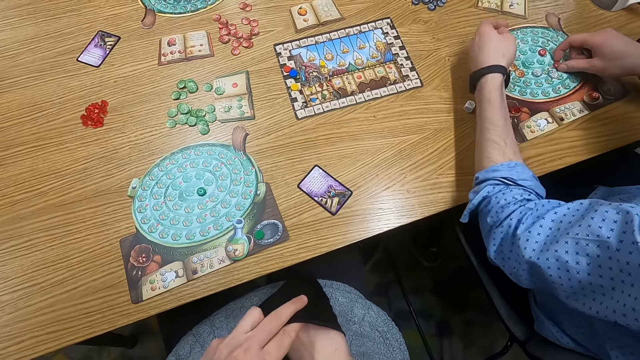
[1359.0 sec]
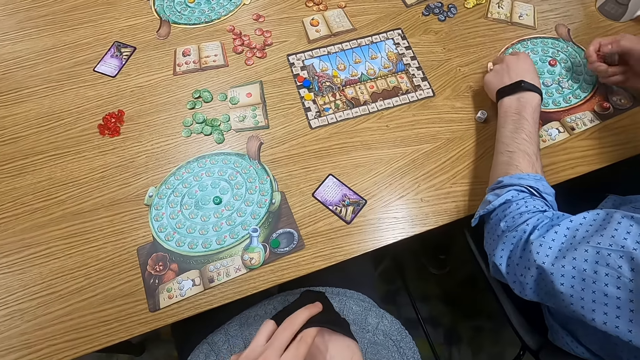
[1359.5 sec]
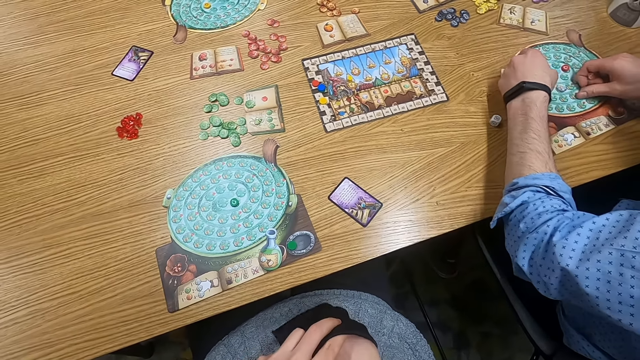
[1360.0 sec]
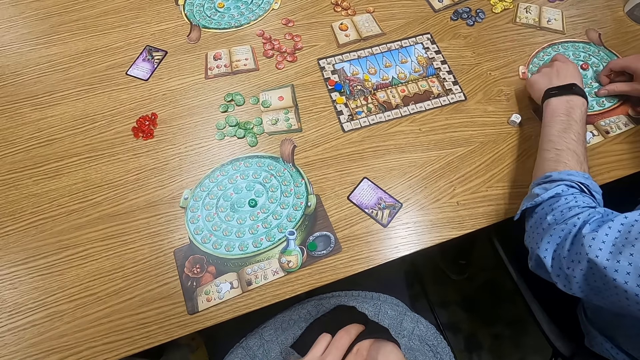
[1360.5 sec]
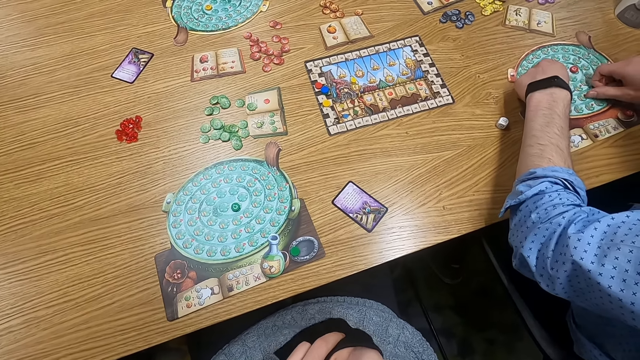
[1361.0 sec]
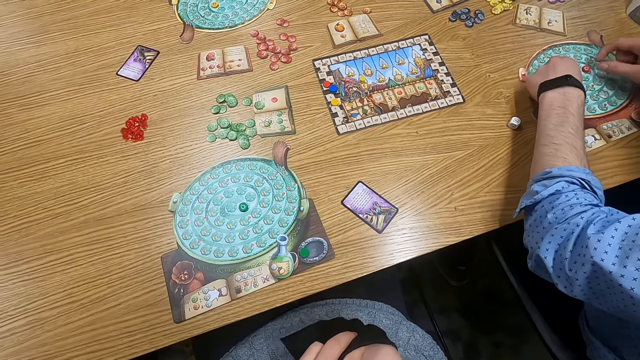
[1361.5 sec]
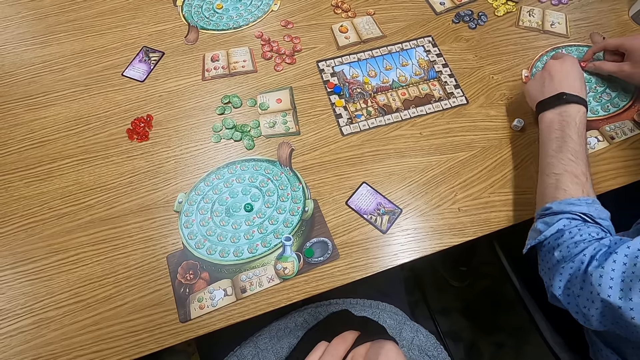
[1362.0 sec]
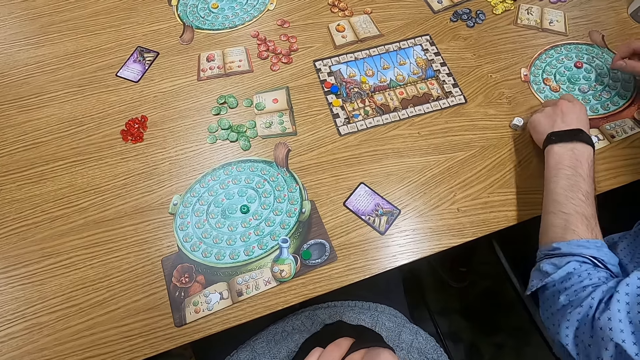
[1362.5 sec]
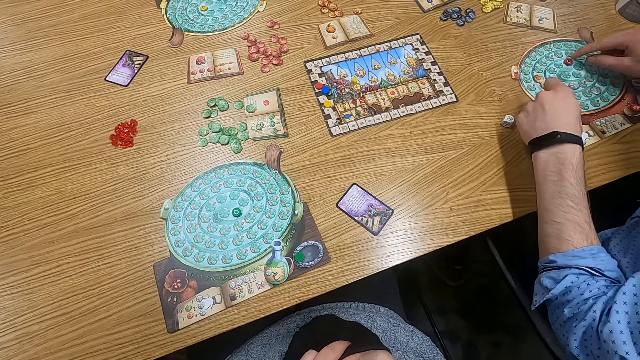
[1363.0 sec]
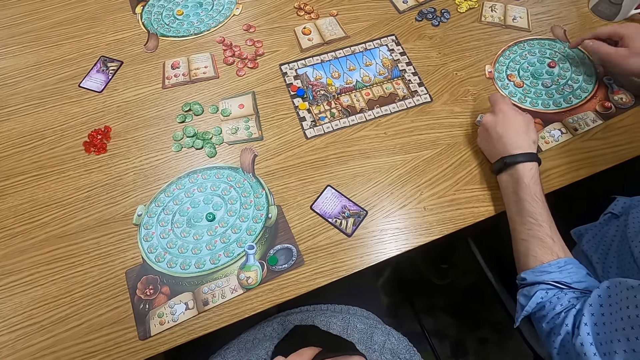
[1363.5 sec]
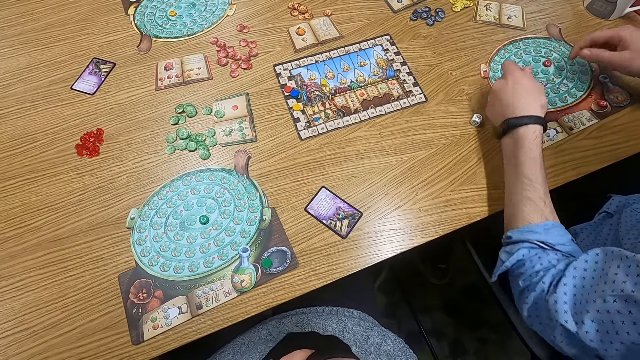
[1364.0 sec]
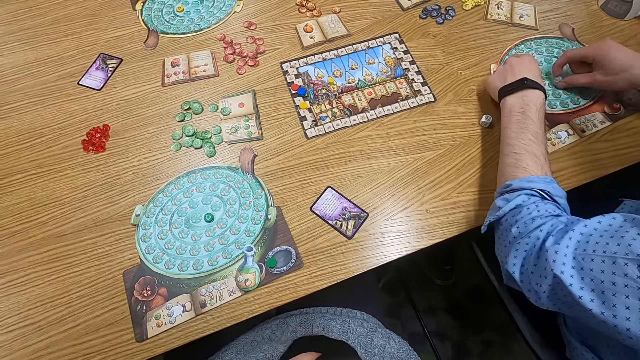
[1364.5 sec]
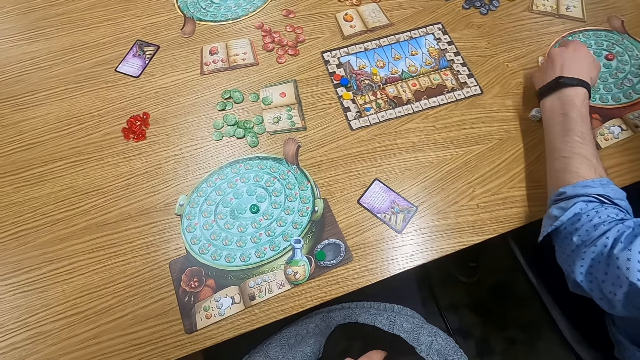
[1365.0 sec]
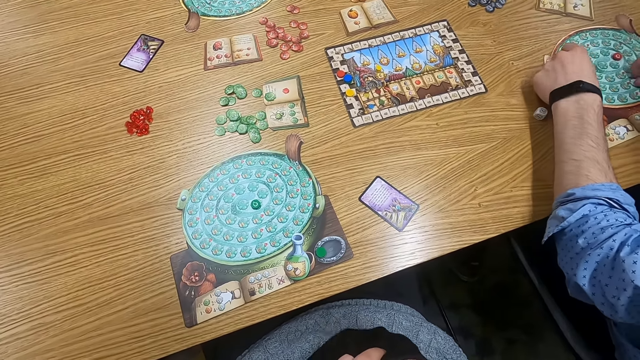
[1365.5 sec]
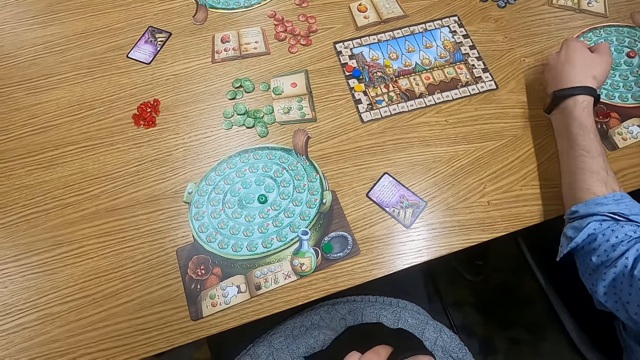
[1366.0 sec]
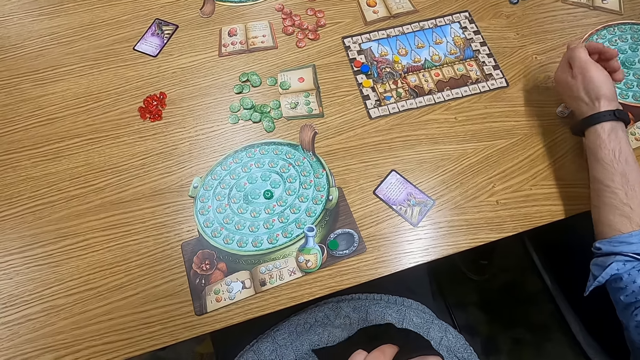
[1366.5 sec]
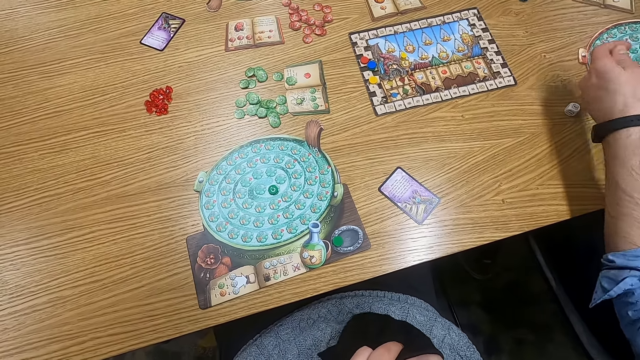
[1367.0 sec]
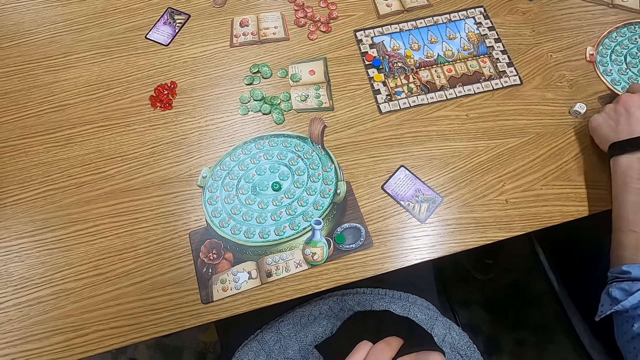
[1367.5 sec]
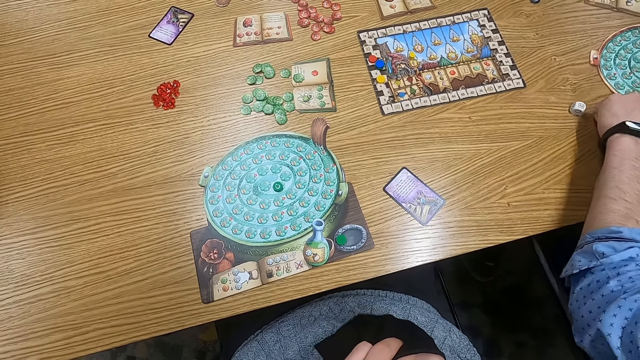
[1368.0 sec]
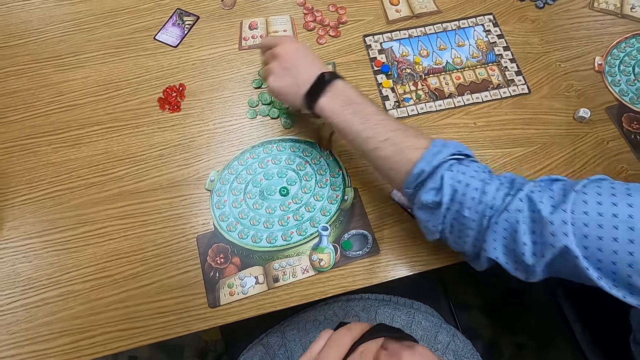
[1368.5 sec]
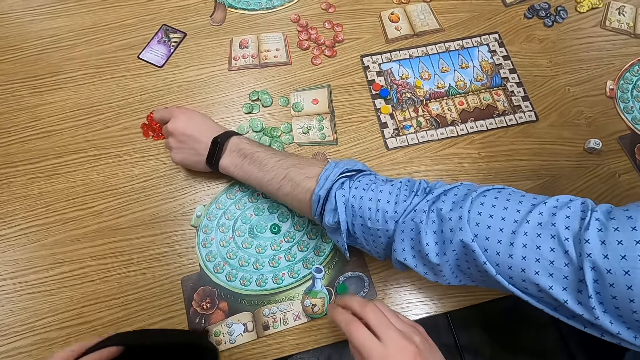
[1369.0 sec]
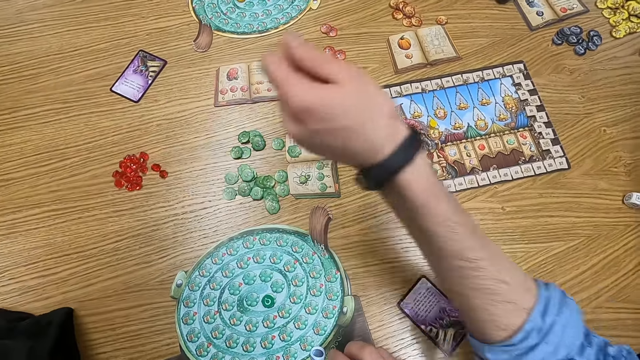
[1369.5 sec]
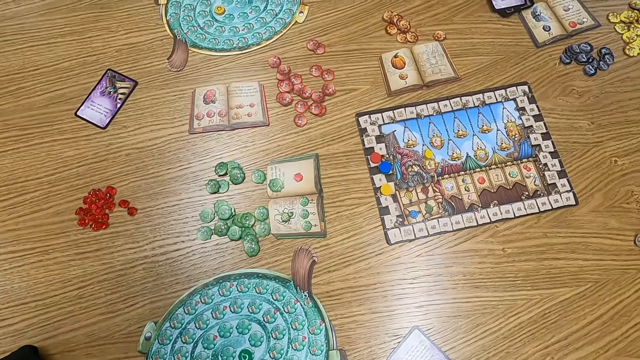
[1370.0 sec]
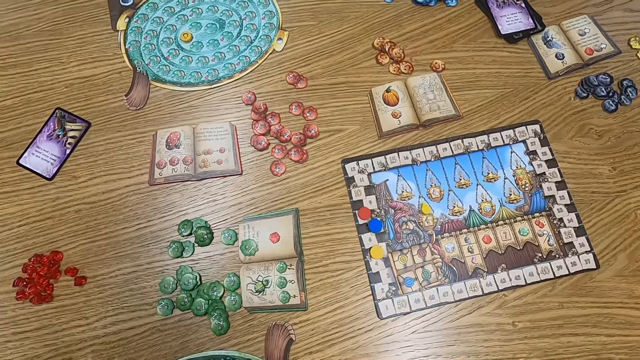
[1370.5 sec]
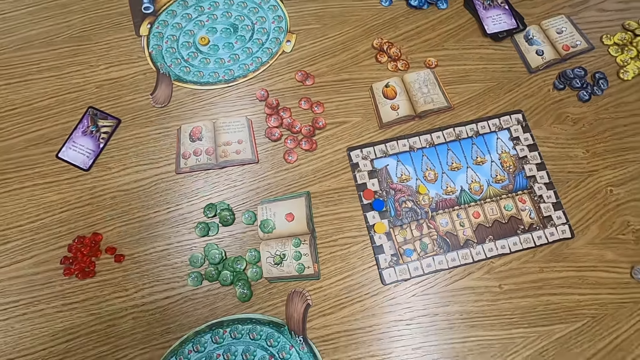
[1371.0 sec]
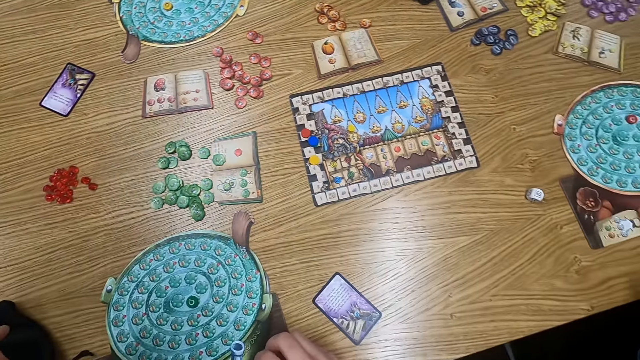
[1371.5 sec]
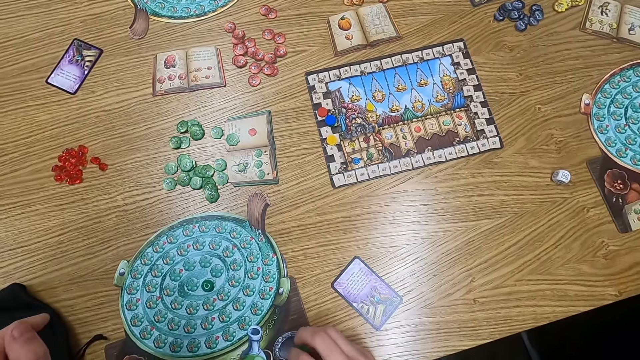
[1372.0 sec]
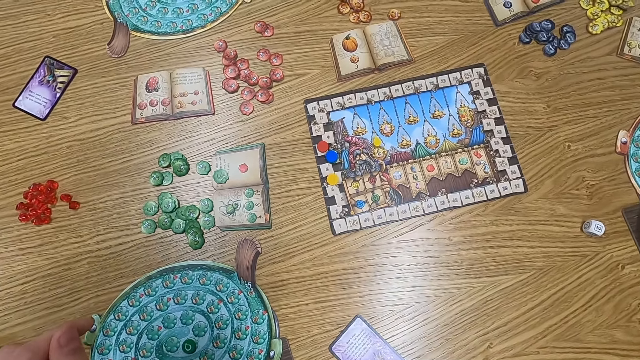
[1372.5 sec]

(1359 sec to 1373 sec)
A man picks a point token on the table. The camera wearer shakes a bag. They turn to the side. Another man picks point tokens on the table. He puts the point tokens on the table. The camera wearer turns to the side.

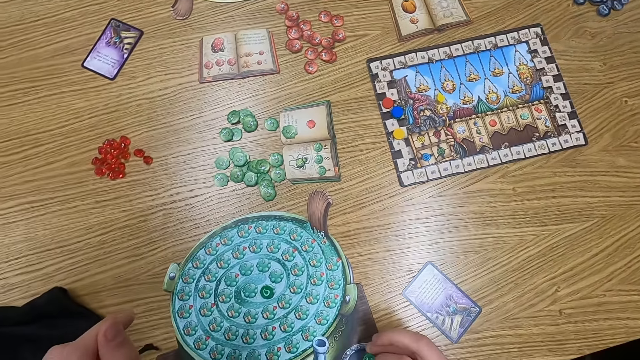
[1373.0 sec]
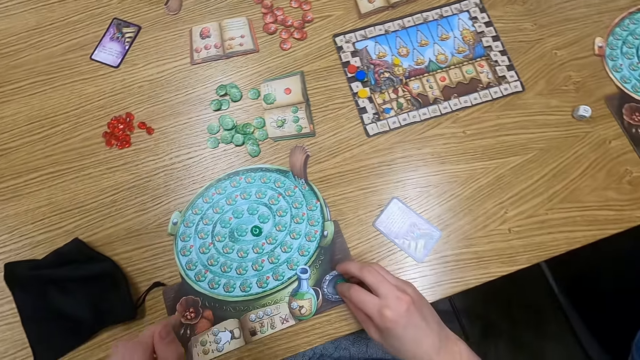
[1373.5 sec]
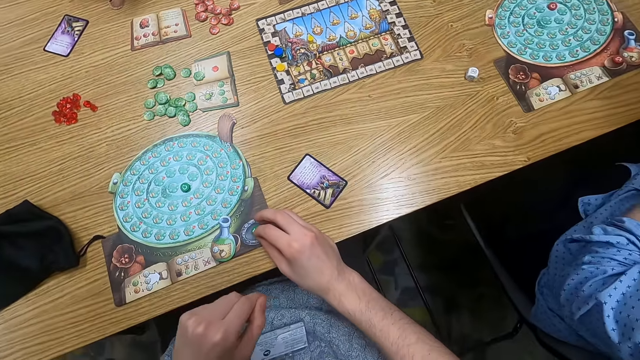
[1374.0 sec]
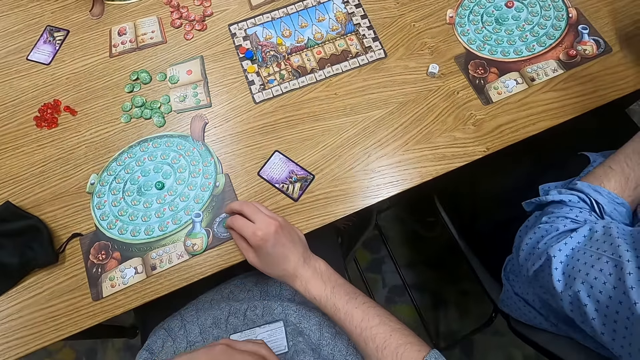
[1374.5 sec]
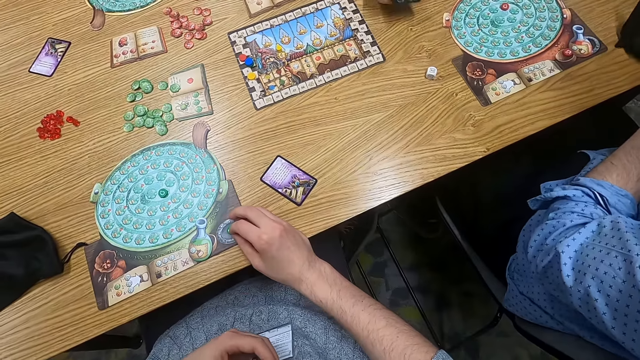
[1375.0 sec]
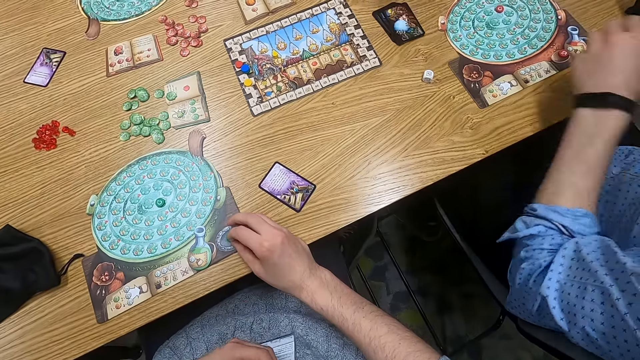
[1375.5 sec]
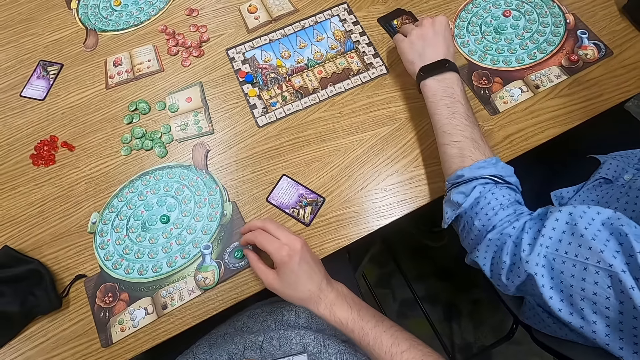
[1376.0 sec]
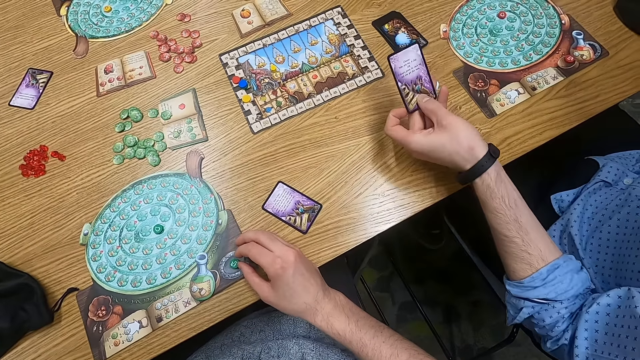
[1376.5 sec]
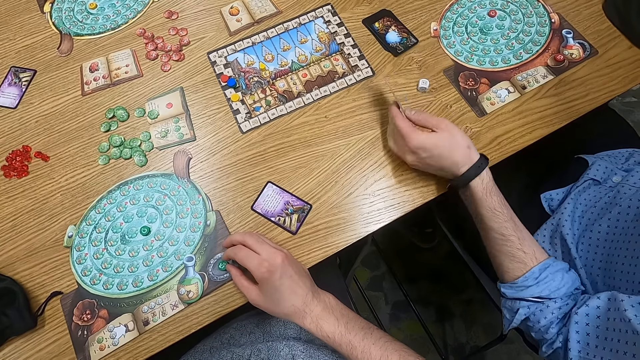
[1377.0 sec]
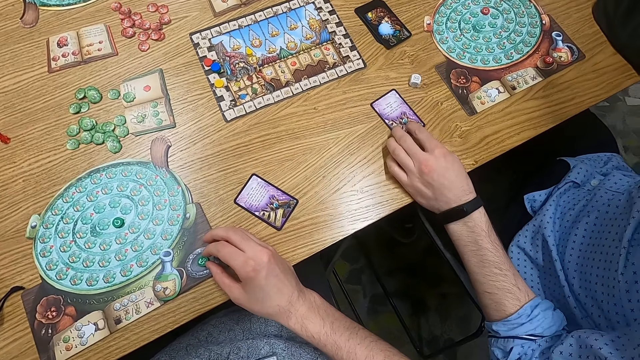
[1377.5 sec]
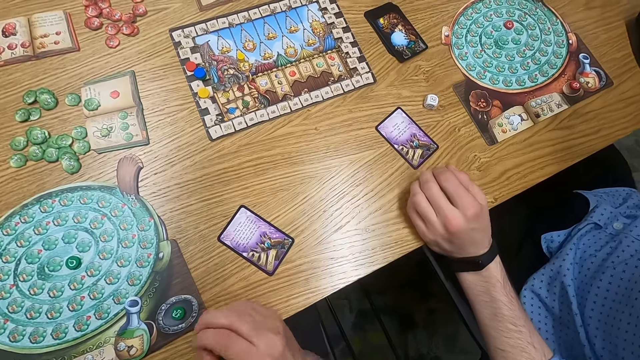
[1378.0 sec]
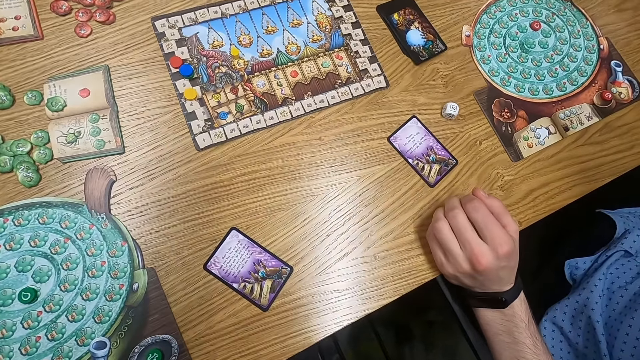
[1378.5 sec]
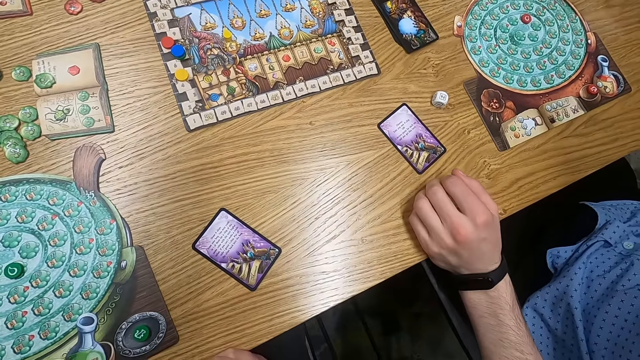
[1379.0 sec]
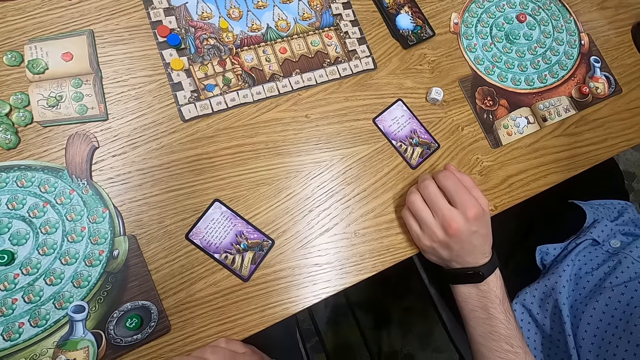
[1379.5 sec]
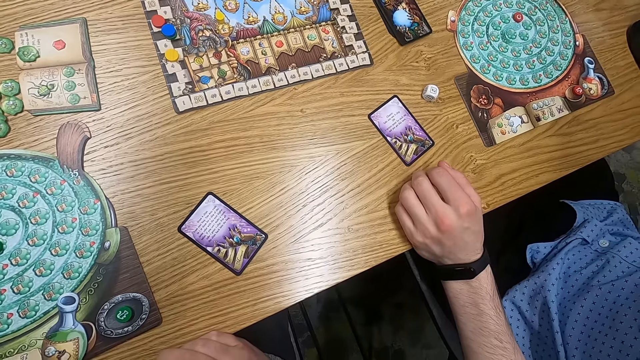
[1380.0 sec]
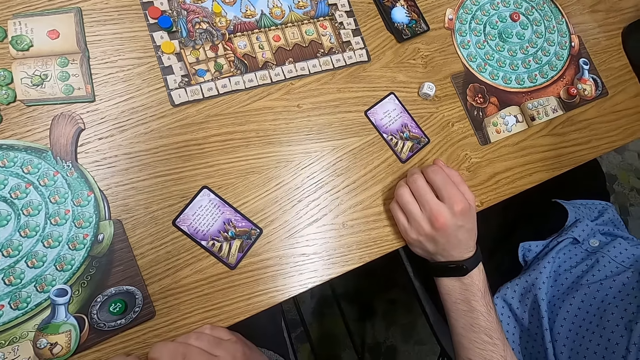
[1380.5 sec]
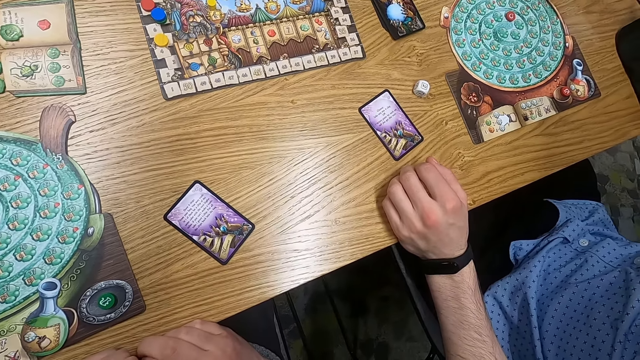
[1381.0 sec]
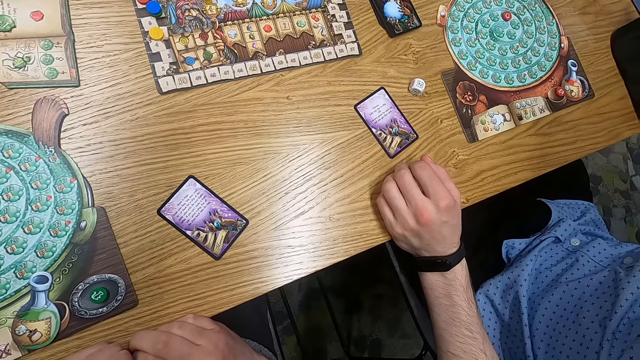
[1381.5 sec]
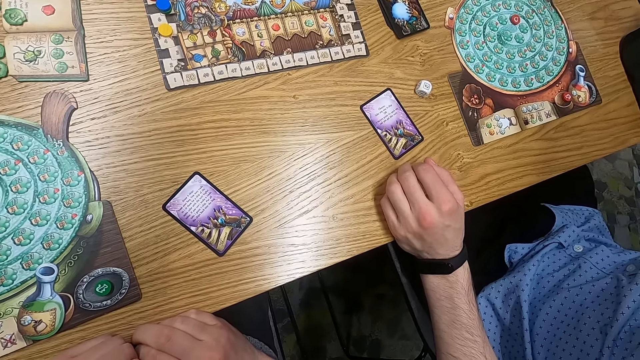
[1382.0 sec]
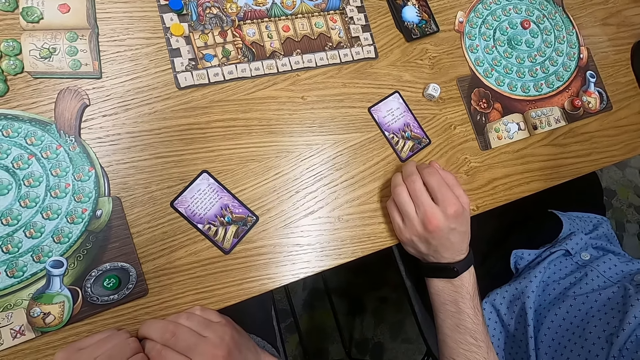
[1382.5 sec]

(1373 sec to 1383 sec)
A man puts cards on the table. Another man holds a playing card. He picks a card. He puts the playing card on the table. The camera wearer turns to the side.
